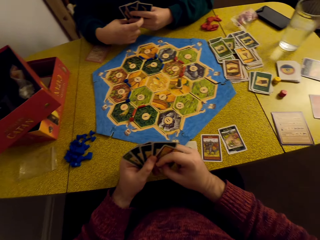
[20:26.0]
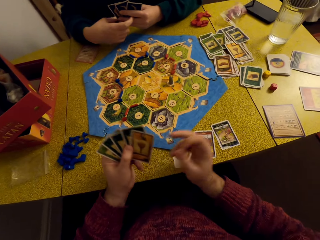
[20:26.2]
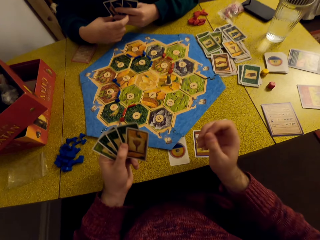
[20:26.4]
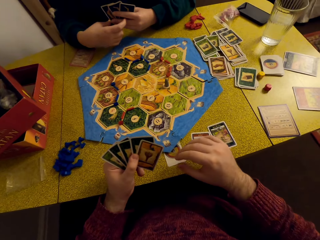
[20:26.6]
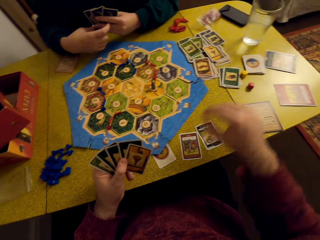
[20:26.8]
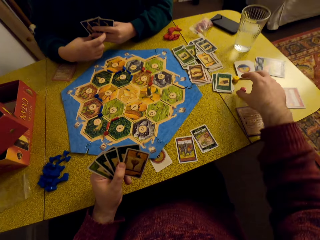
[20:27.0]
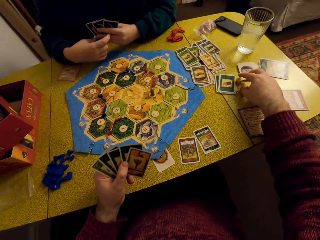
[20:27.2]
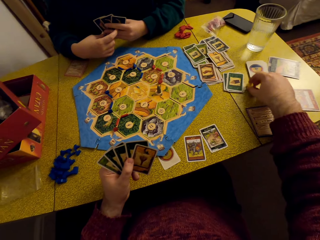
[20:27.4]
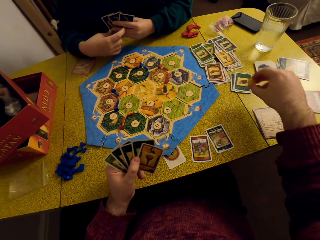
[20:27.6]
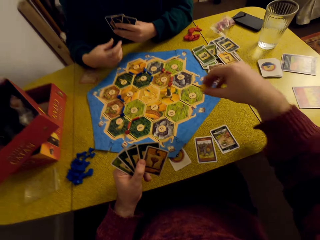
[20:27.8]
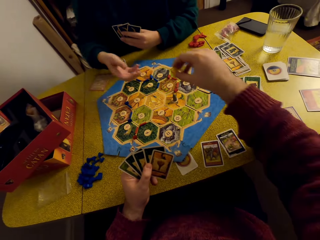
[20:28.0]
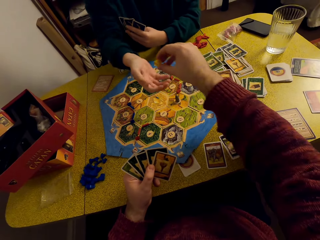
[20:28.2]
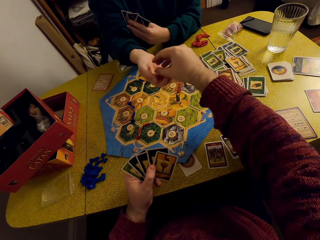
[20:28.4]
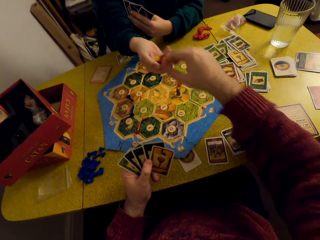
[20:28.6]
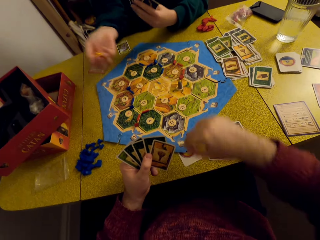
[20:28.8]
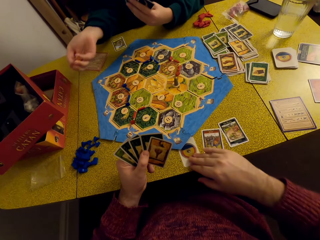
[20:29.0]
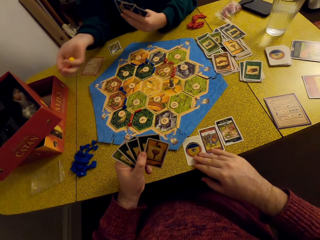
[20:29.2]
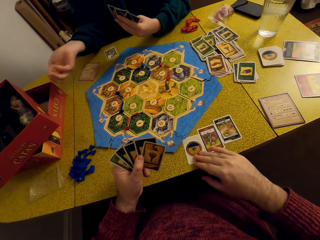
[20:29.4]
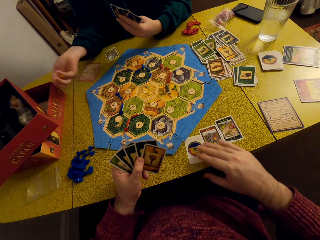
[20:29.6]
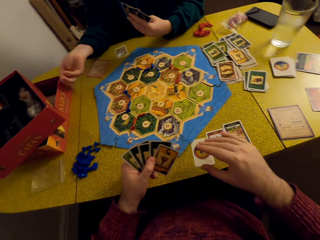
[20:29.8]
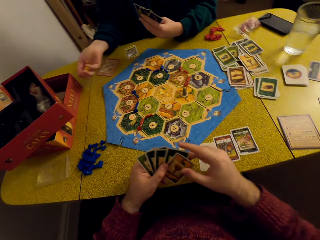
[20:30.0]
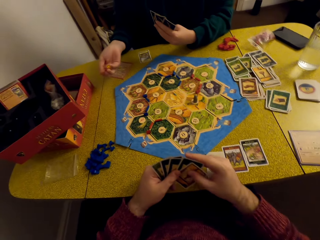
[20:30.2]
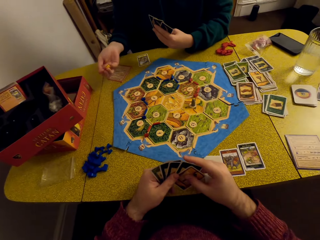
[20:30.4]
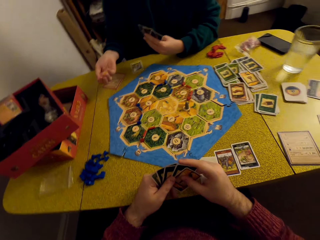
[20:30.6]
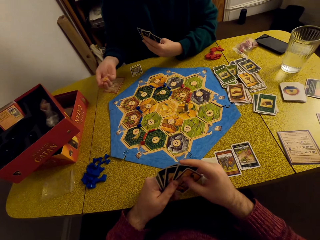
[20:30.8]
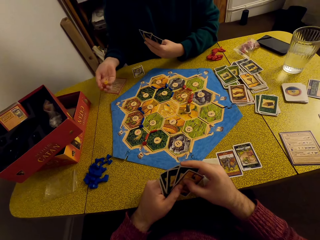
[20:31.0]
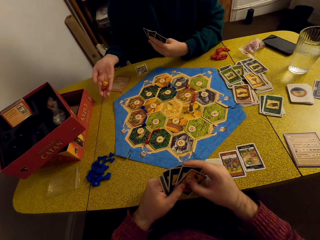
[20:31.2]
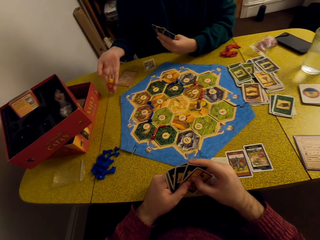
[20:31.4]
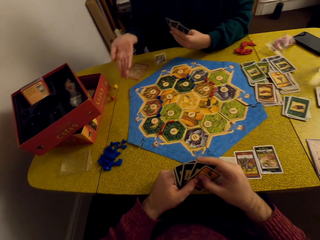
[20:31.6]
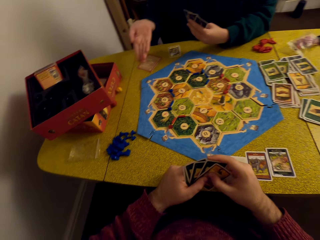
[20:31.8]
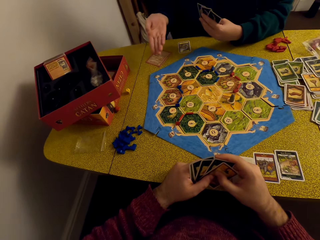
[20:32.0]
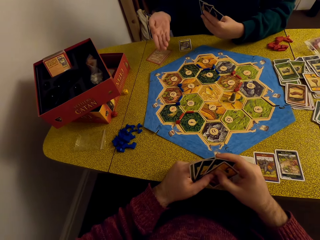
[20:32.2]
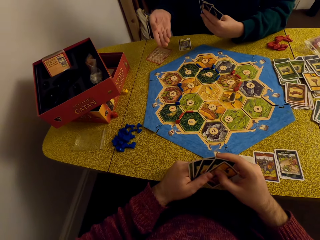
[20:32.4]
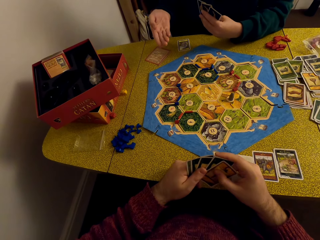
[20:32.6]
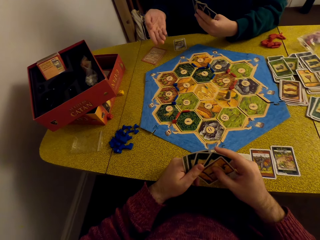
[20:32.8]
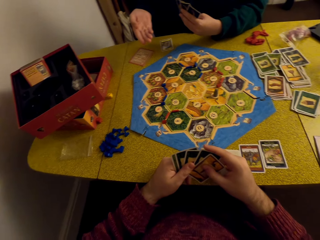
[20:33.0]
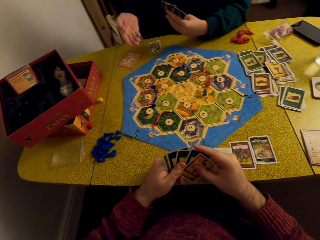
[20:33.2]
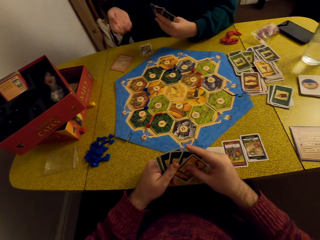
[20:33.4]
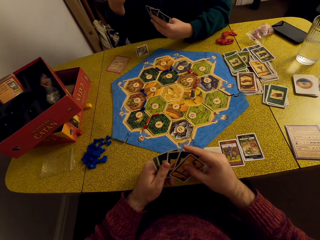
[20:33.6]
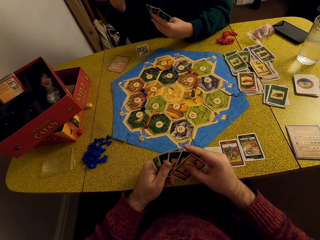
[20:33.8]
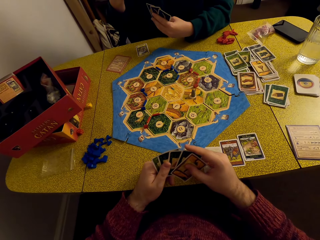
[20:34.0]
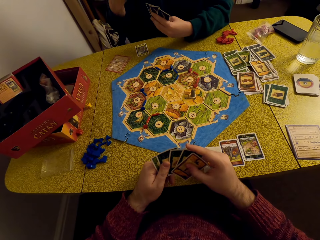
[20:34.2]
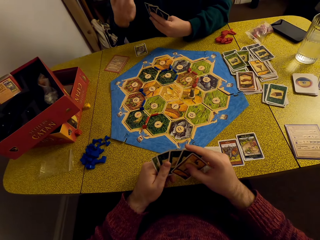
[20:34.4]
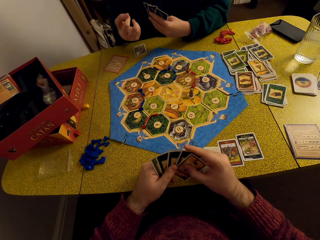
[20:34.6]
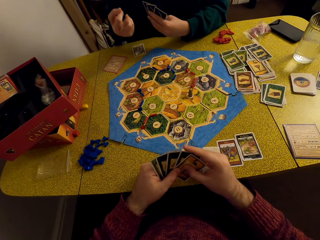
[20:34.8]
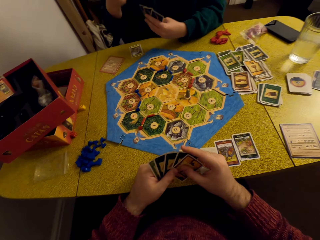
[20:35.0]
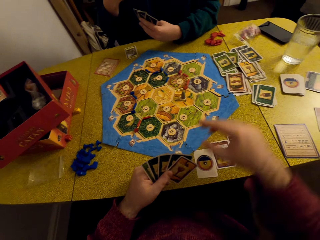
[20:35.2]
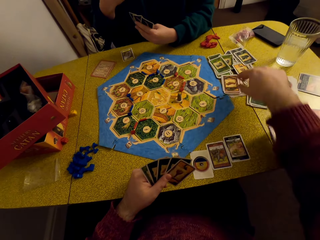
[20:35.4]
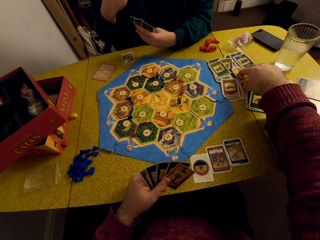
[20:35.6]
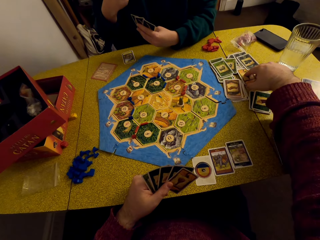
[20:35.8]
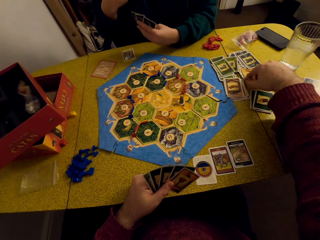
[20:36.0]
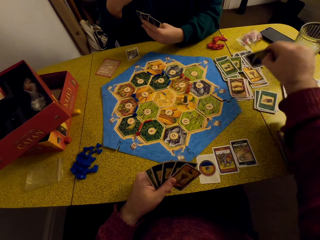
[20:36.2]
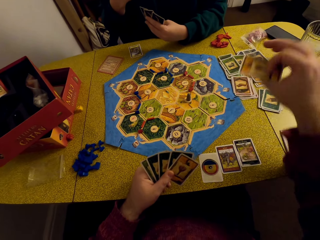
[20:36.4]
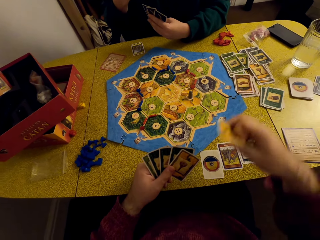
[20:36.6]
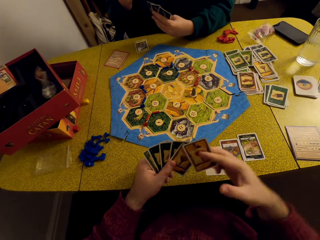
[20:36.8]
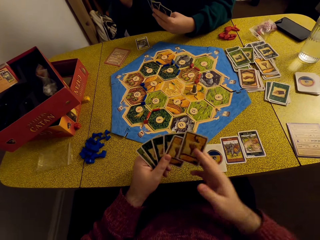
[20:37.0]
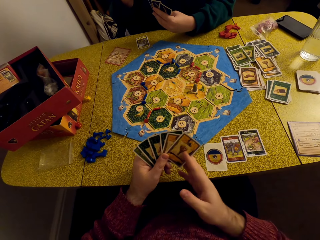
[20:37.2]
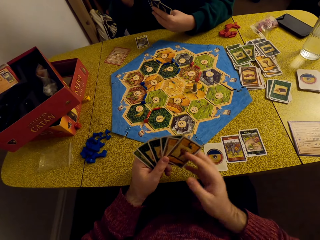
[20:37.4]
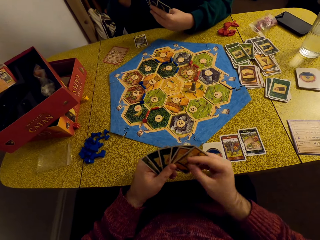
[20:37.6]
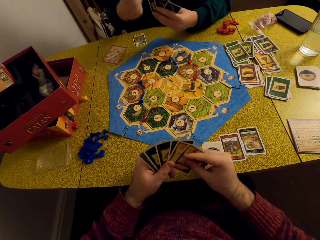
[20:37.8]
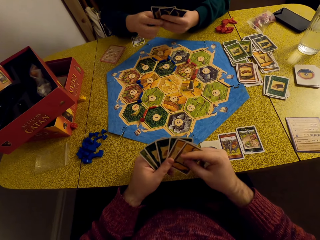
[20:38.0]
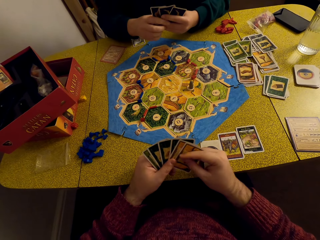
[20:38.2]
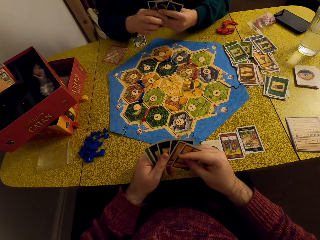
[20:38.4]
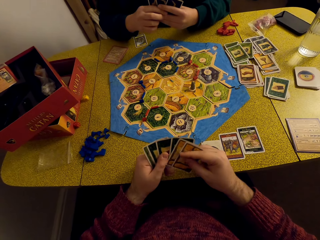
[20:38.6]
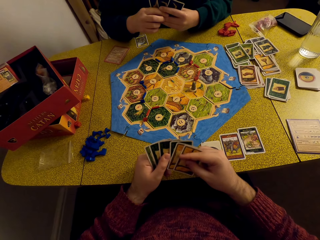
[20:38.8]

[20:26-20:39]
The camera wearer picks up the dice on the table. He gives the dice to a woman. The woman rolls the dice. The camera wearer pushes the cards away from the game board. He talks to the woman. He throws the dice on the table. The woman drops the dice on the table. The camera wearer picks up a resource card on the table. He places the card in his deck.

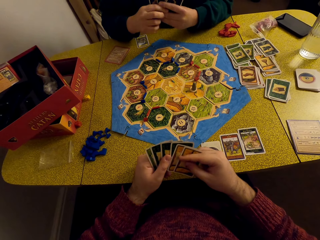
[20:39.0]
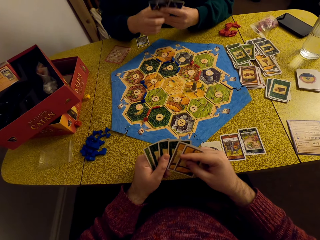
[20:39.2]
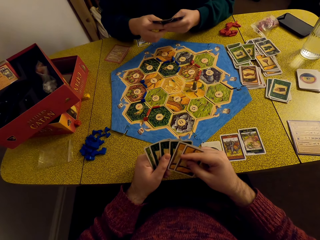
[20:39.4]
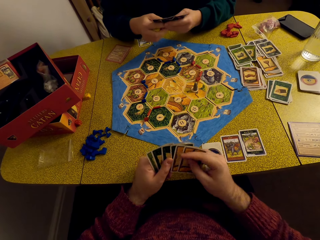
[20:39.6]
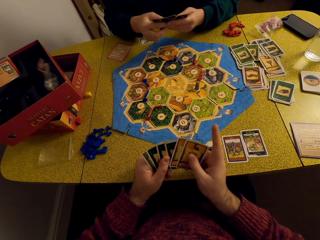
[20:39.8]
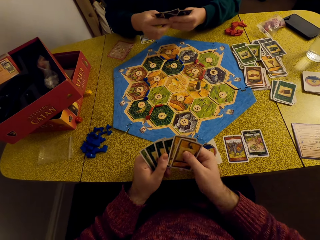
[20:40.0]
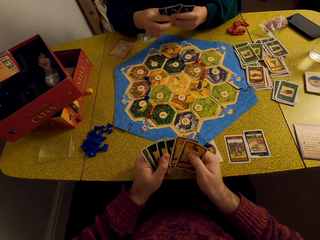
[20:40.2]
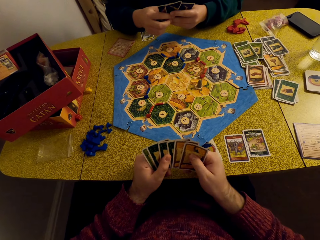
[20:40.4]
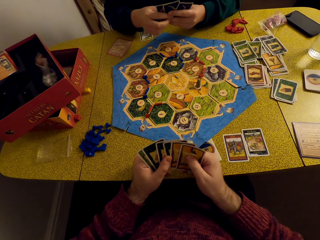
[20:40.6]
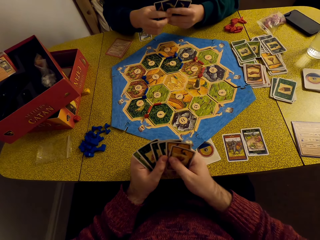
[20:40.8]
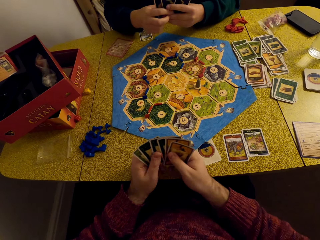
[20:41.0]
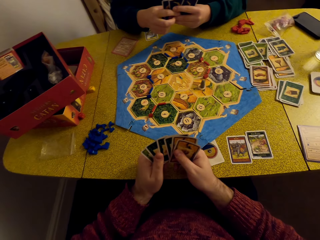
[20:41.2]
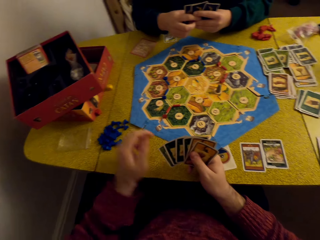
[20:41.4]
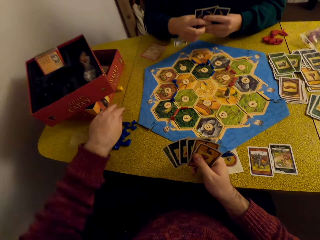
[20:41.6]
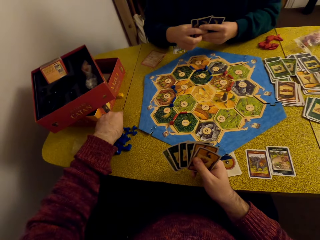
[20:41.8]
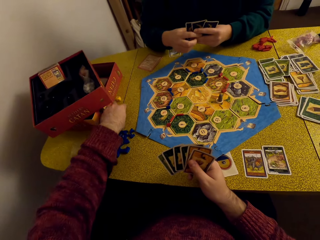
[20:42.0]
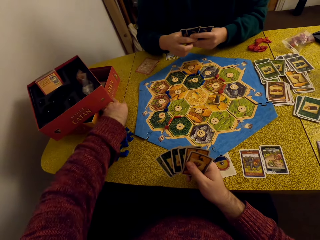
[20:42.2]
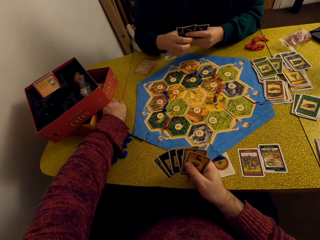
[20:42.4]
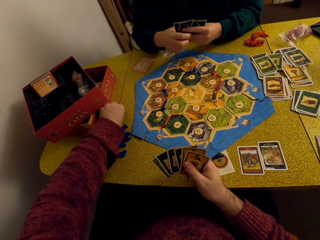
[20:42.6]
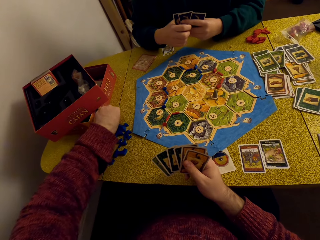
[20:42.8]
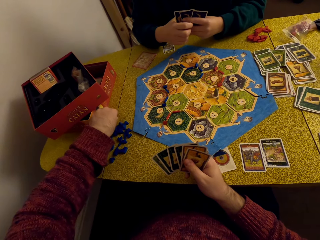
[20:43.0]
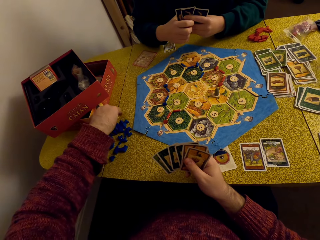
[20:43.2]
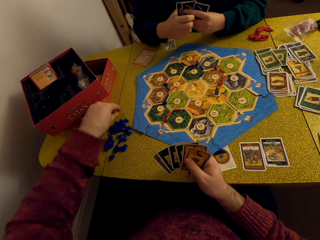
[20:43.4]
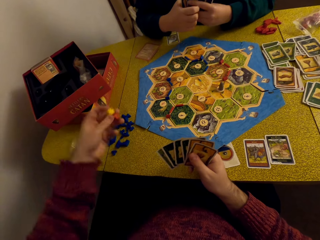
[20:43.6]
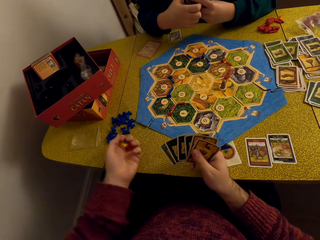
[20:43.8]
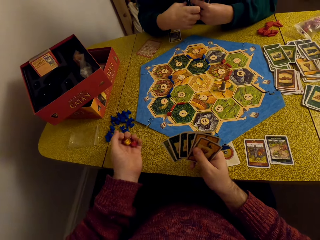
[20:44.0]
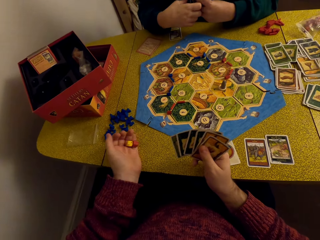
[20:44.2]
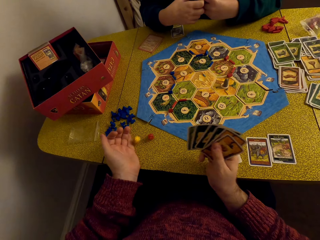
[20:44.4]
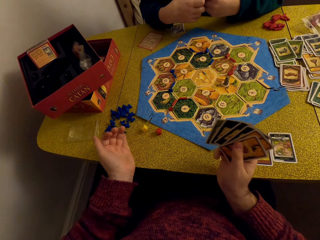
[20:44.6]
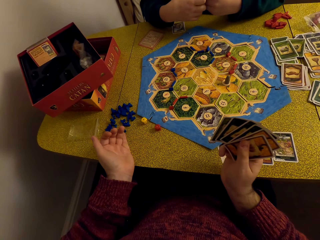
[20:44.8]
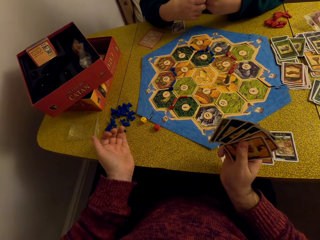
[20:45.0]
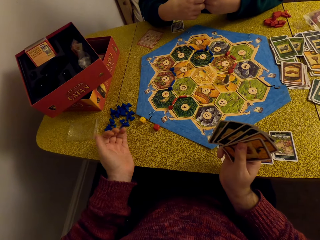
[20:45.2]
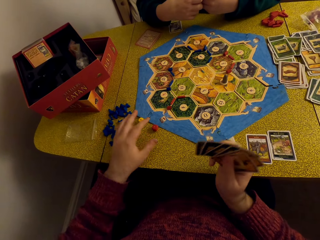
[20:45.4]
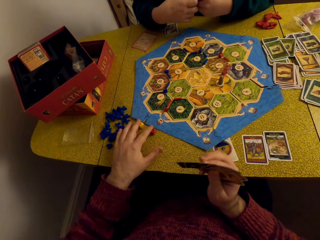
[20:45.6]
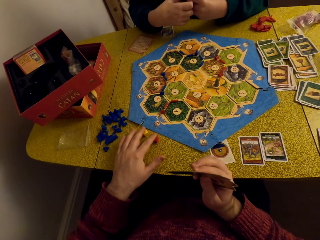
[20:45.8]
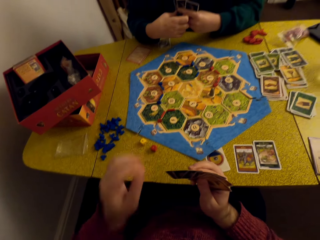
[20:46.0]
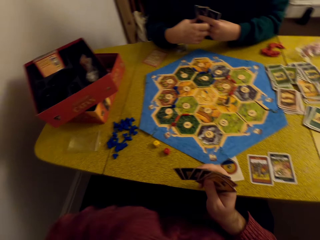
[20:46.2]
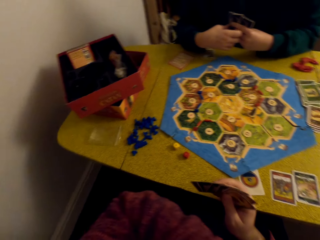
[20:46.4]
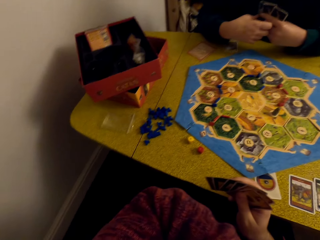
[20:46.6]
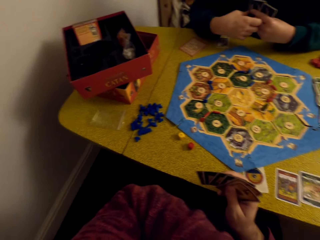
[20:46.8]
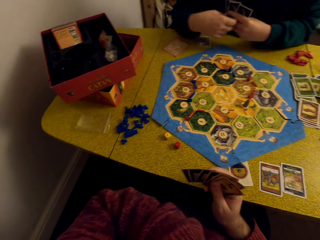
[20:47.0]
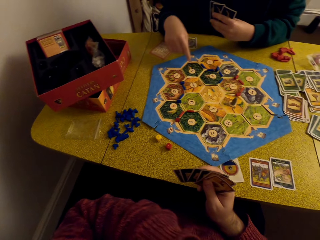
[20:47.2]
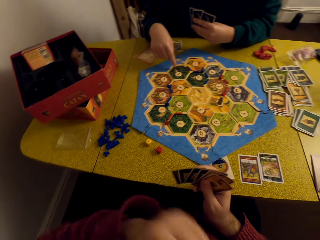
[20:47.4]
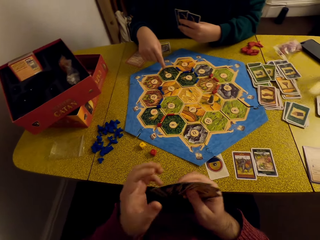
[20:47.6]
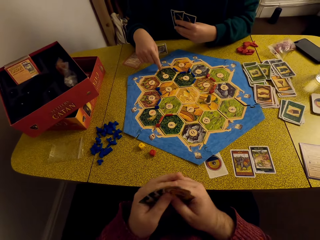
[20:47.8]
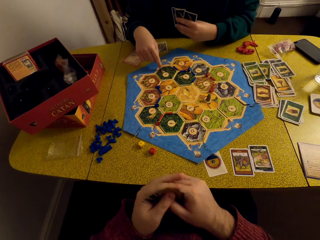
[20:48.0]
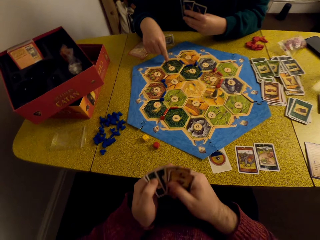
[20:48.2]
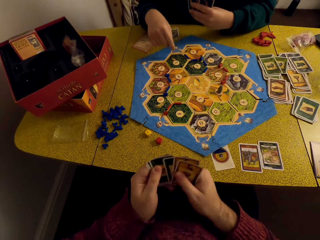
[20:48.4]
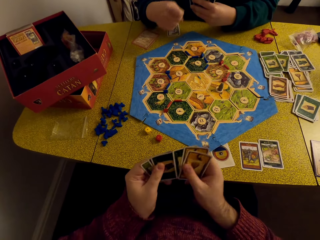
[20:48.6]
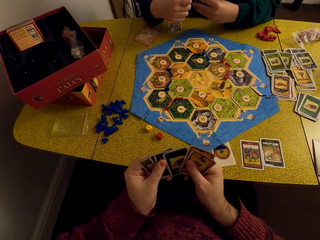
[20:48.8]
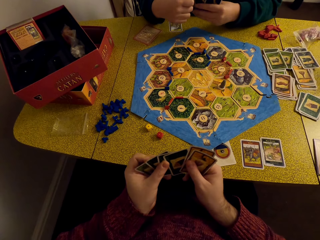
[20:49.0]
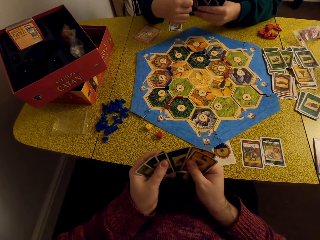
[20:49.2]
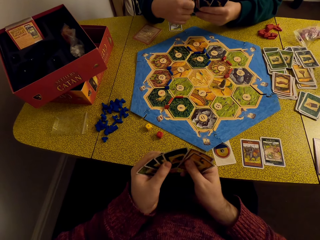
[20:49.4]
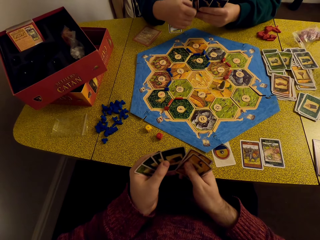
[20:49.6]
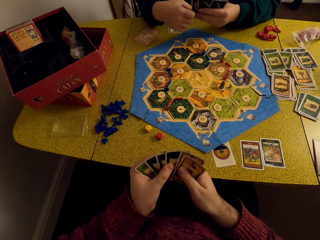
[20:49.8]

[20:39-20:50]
A woman talks to the camera wearer. The camera wearer picks up the dice on the table. He throws the dice on the table. He drops the dice on the table. He moves the dice away from the game board. He talks to the woman. He inspects his cards.
